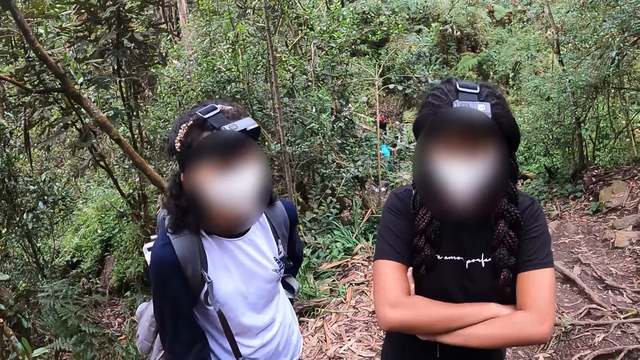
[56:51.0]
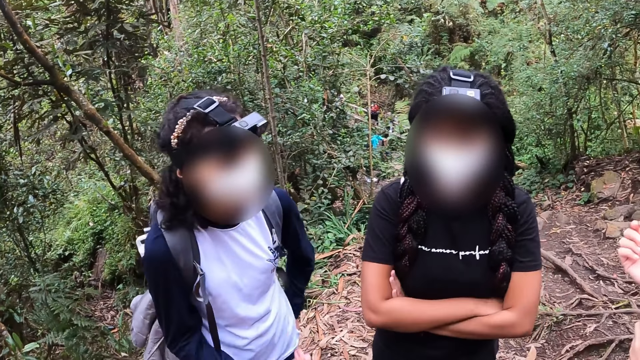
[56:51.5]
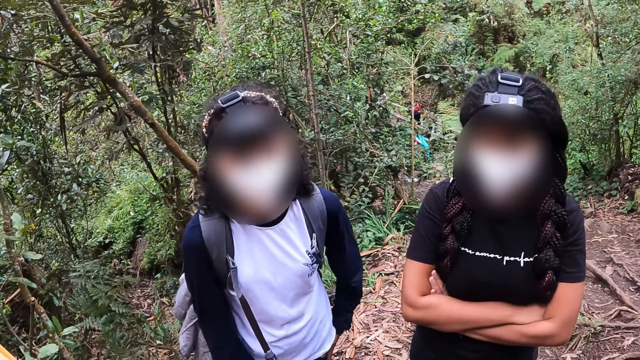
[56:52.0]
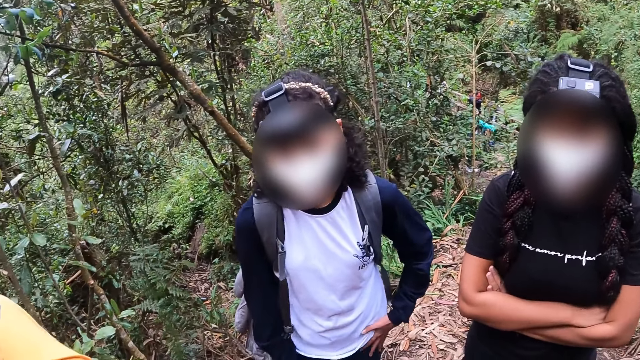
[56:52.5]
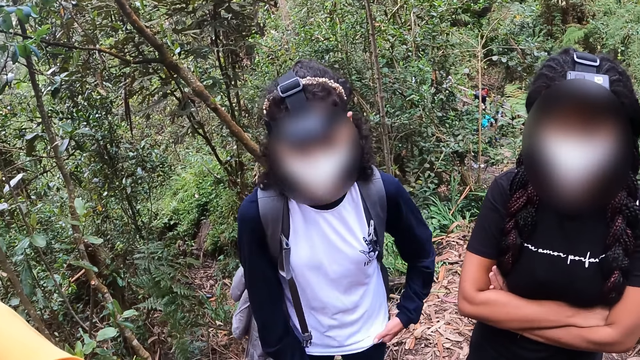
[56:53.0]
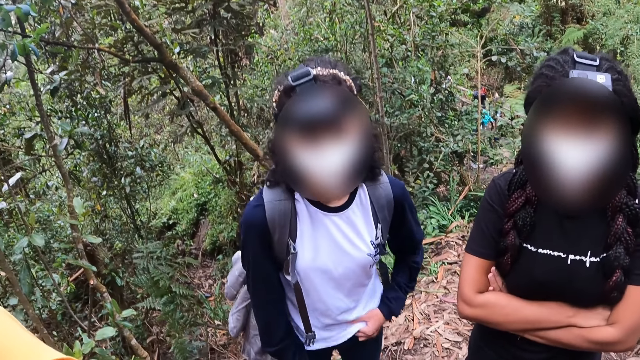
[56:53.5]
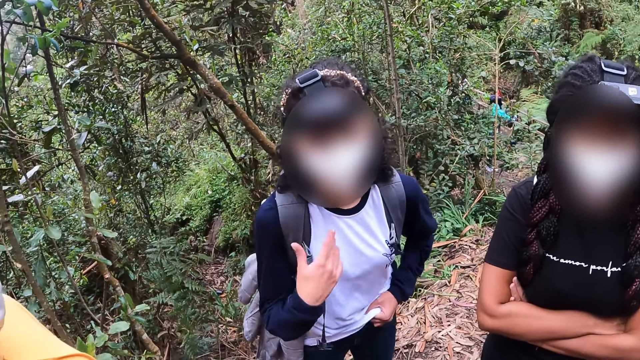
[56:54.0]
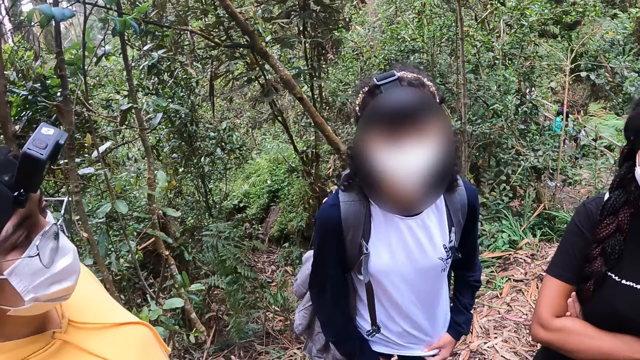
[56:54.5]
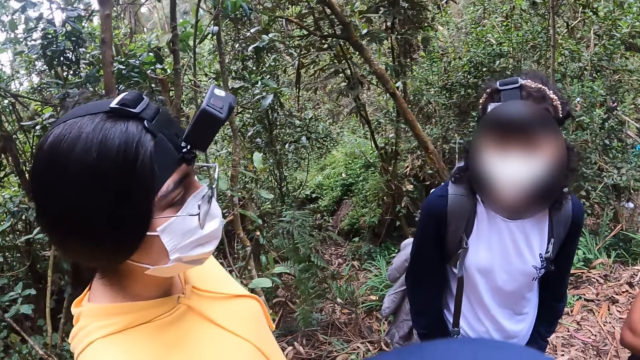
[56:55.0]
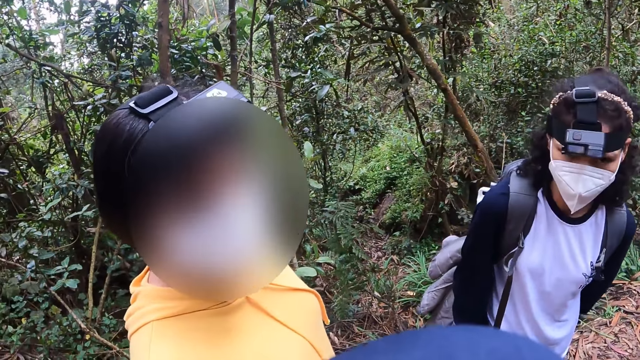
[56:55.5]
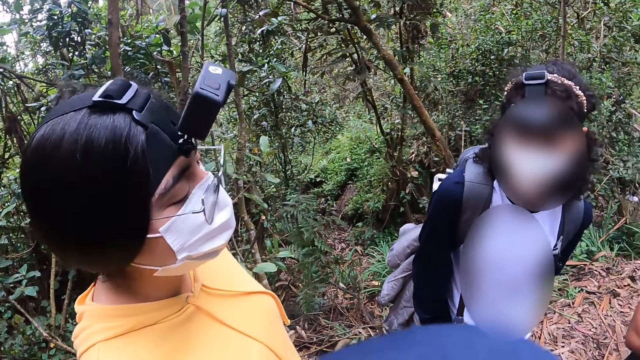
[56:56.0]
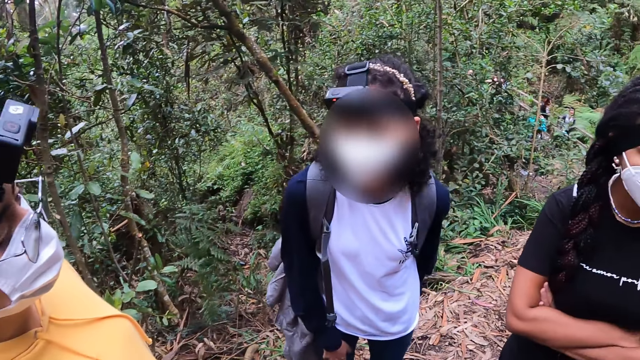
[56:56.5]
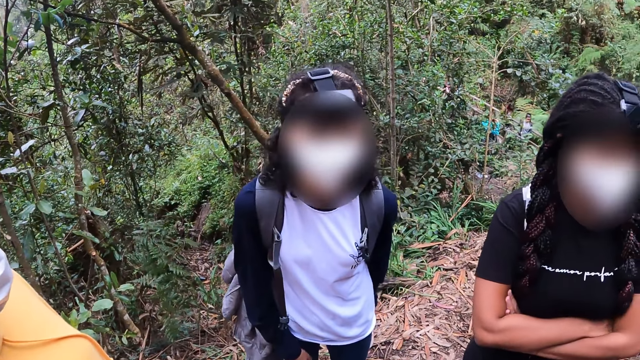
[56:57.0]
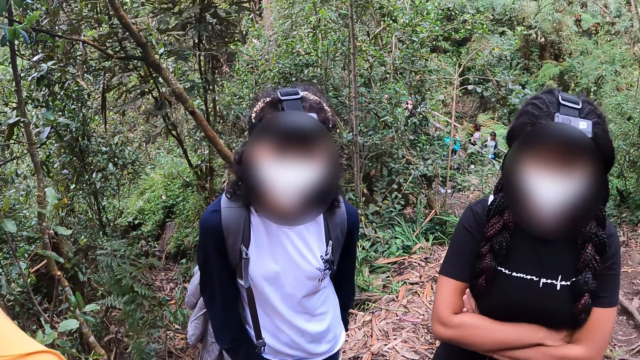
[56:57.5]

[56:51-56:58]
A woman lifts her T-shirt with her left hand.

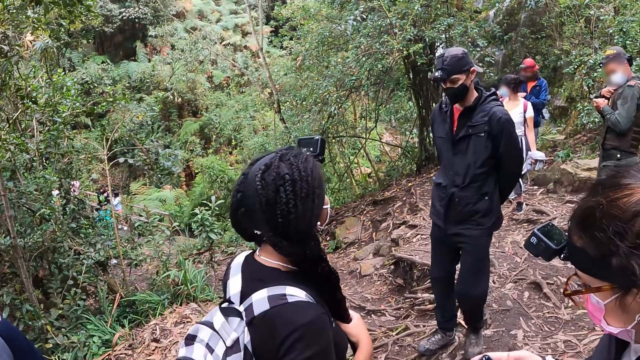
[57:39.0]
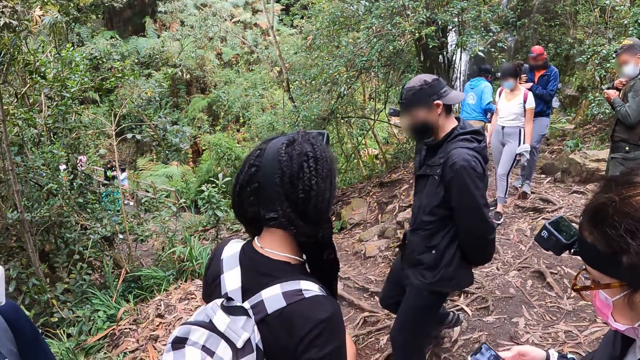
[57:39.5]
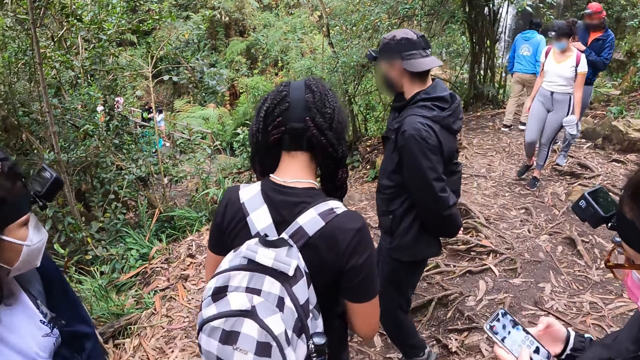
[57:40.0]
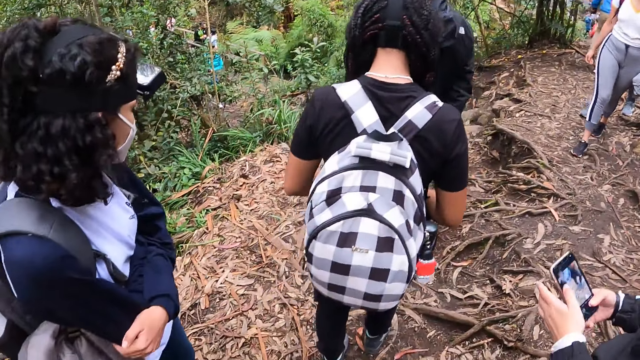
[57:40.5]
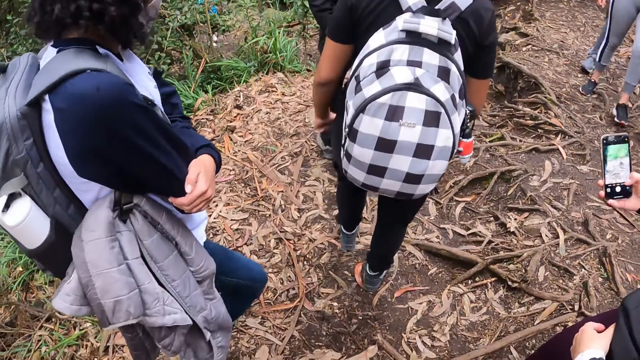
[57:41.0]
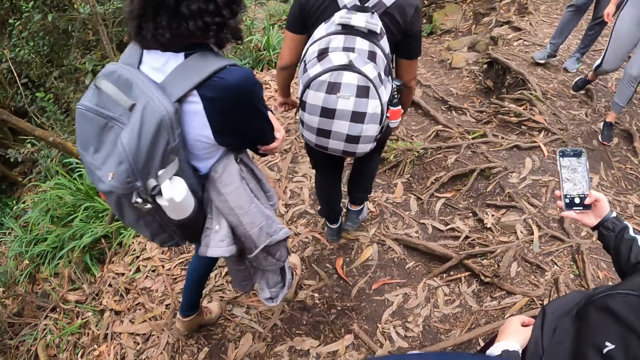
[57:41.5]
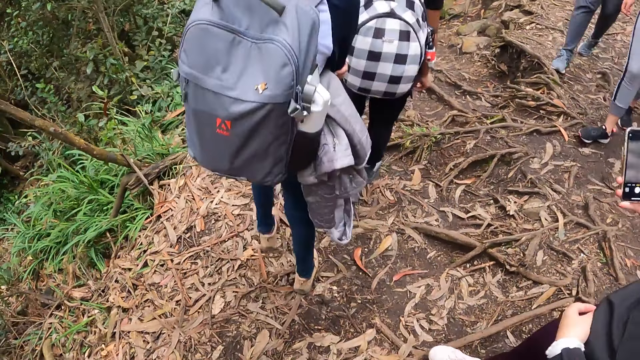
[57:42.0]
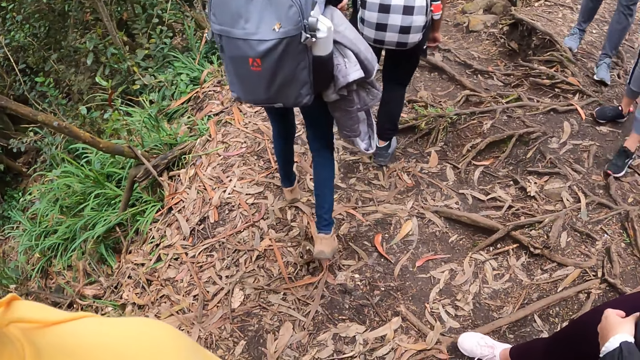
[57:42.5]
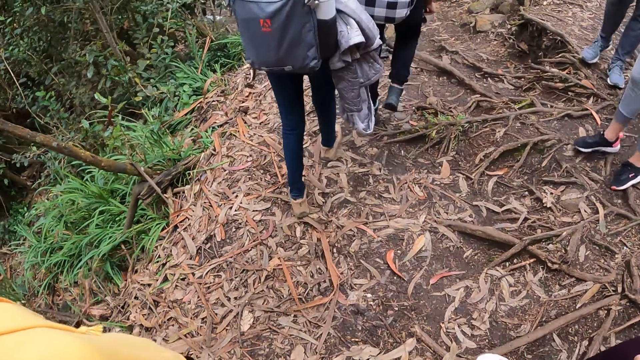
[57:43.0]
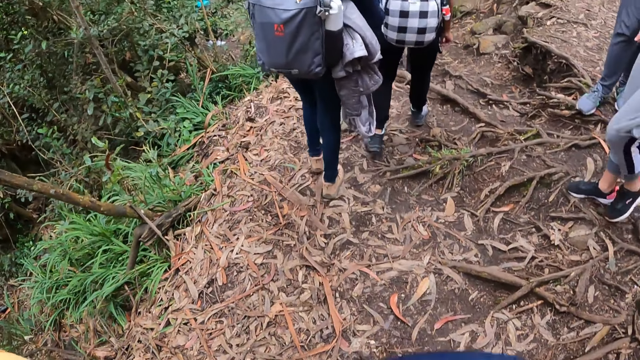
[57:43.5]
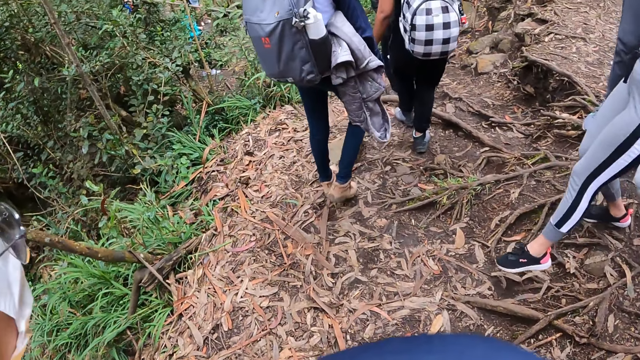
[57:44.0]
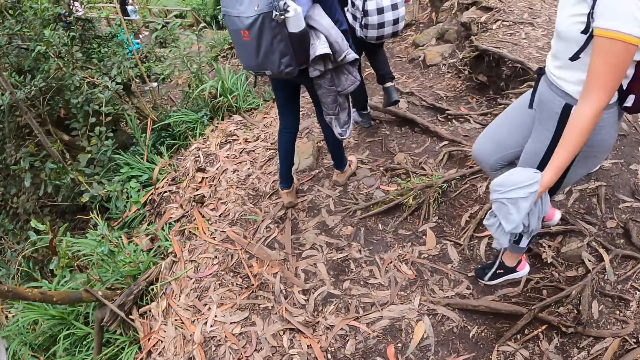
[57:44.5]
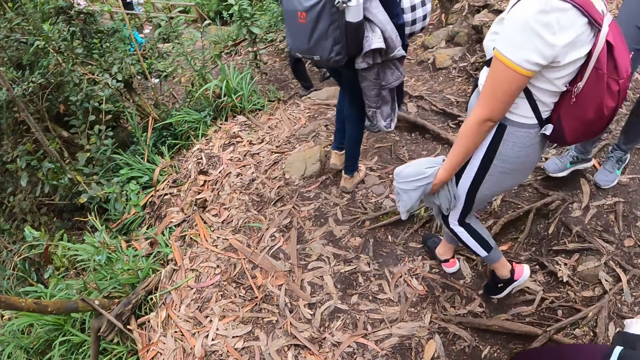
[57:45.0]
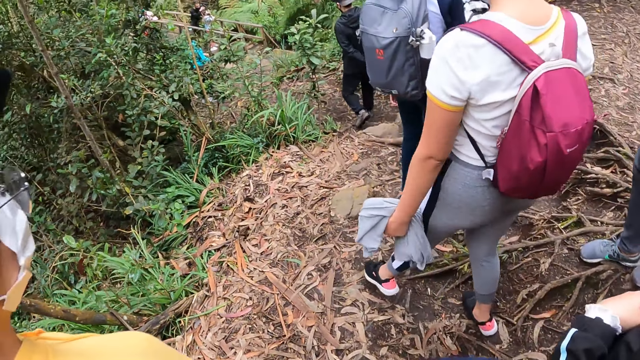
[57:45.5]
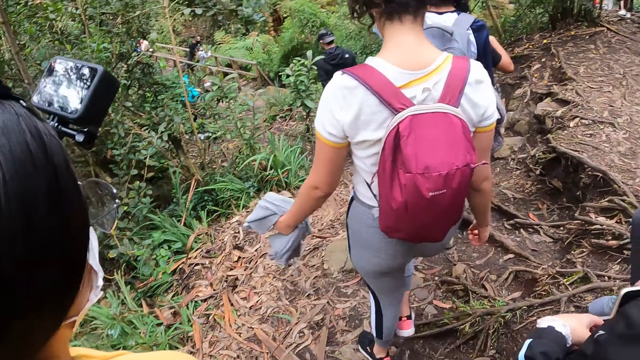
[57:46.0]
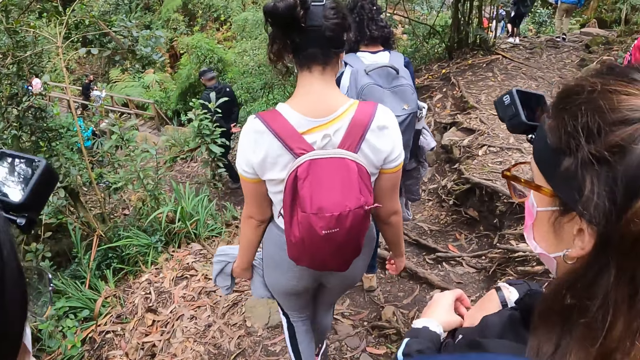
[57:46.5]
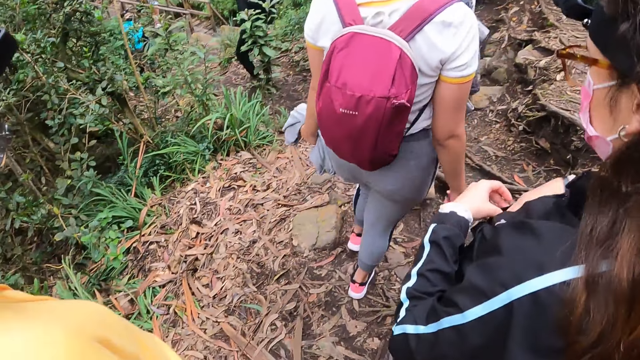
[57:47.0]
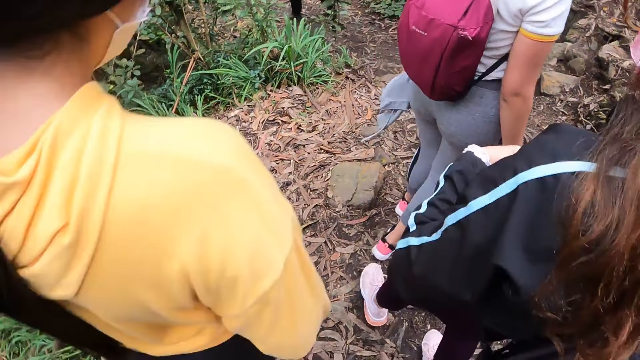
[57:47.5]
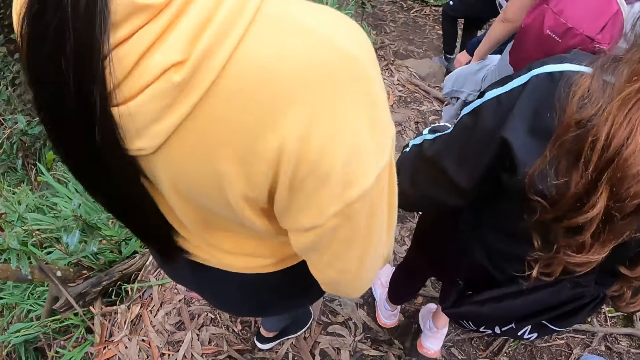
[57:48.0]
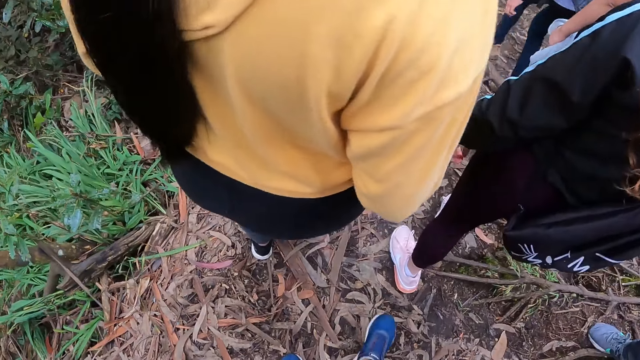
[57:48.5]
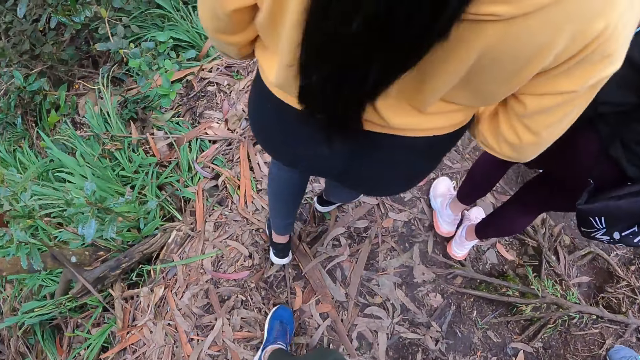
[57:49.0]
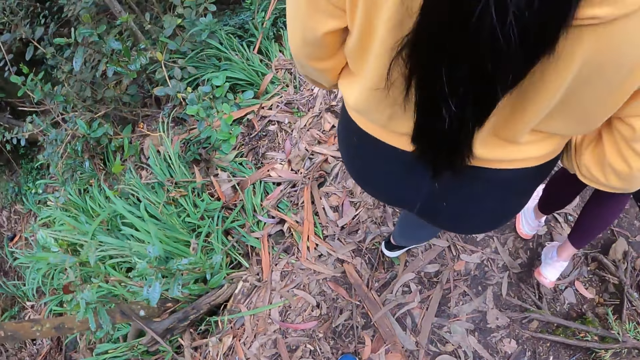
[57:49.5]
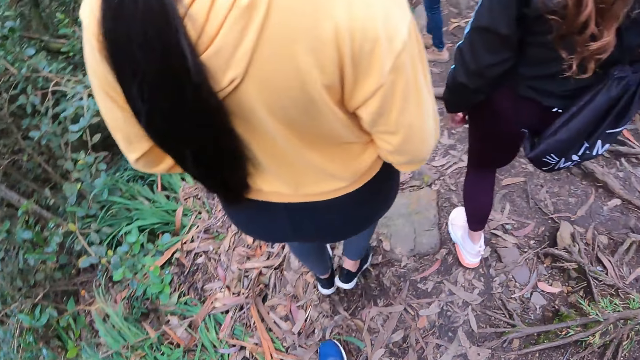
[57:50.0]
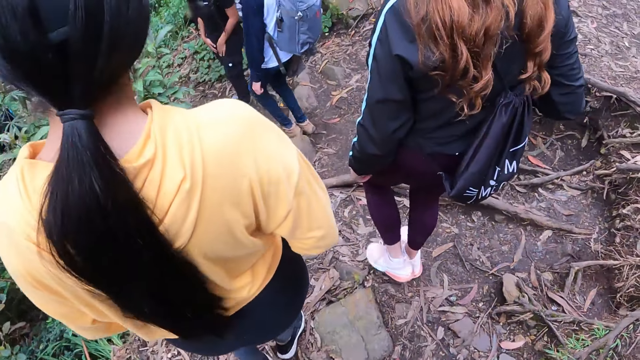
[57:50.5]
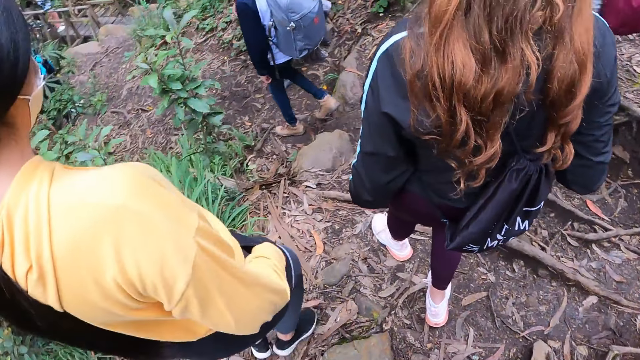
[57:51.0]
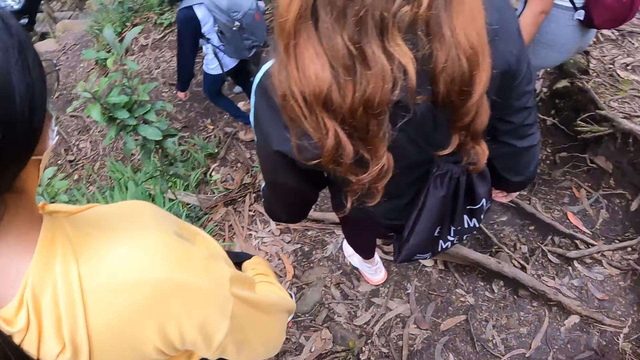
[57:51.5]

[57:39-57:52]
The woman operates a phone with both hands. The camera wearer looks around and walks in the woods with a group of people.
